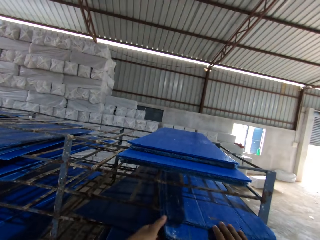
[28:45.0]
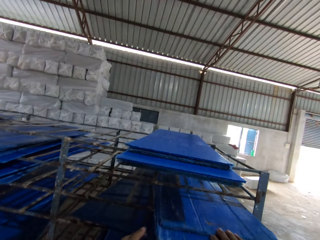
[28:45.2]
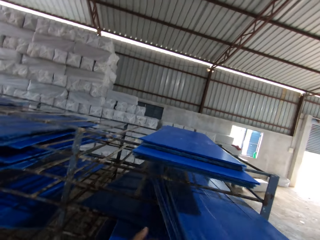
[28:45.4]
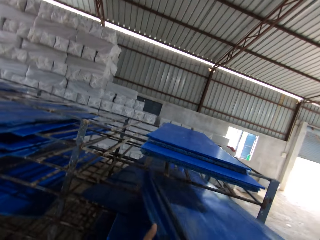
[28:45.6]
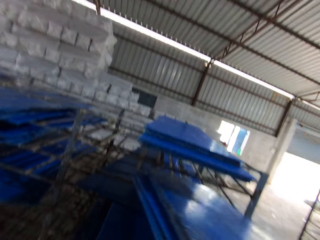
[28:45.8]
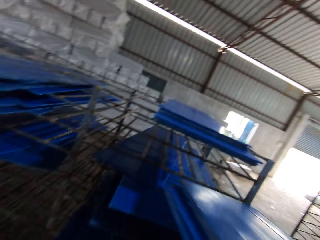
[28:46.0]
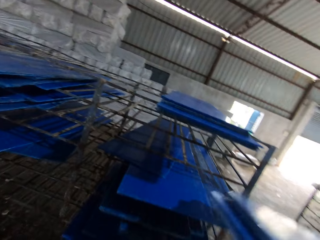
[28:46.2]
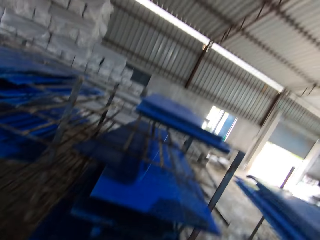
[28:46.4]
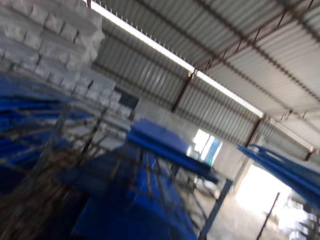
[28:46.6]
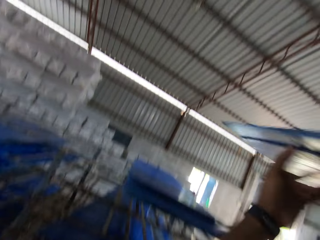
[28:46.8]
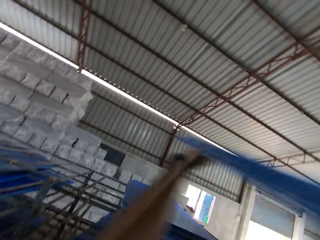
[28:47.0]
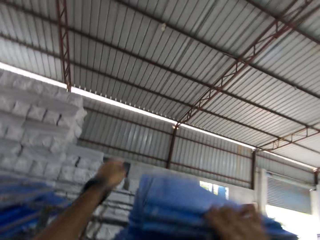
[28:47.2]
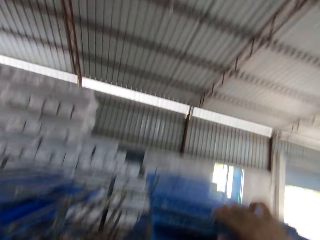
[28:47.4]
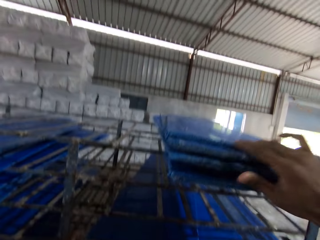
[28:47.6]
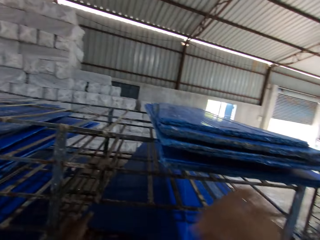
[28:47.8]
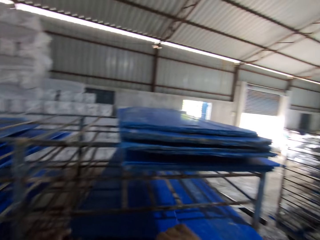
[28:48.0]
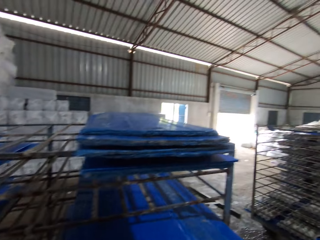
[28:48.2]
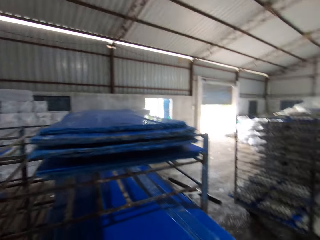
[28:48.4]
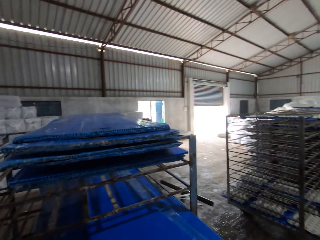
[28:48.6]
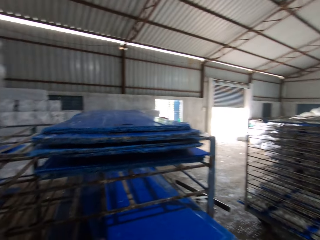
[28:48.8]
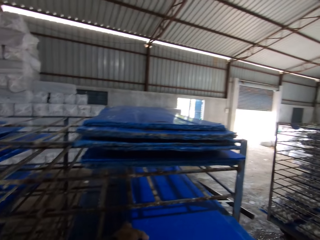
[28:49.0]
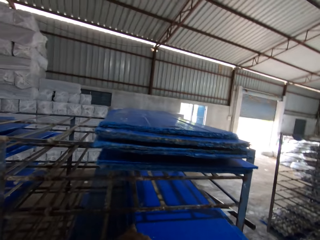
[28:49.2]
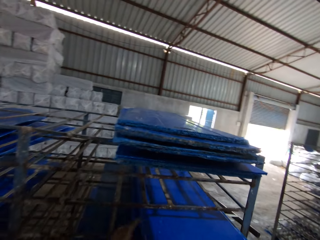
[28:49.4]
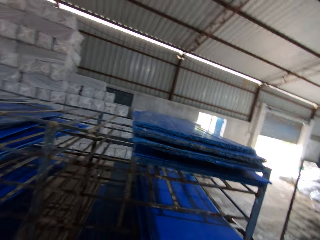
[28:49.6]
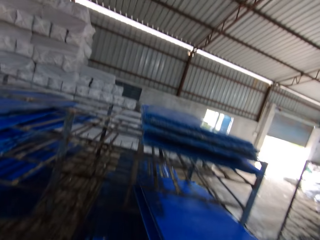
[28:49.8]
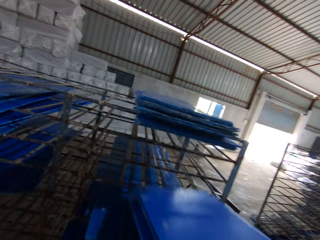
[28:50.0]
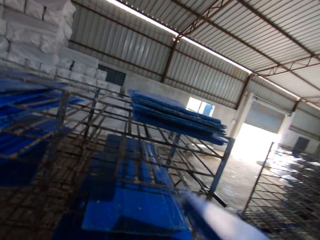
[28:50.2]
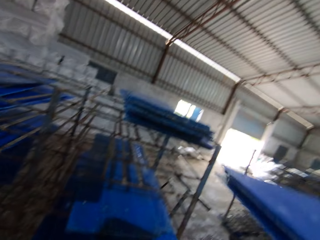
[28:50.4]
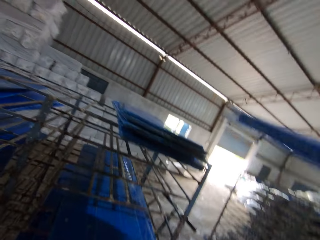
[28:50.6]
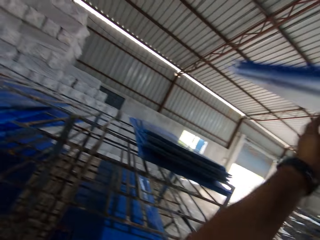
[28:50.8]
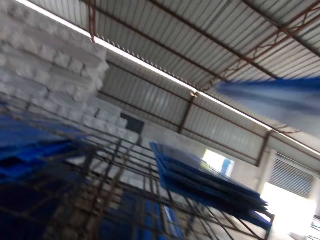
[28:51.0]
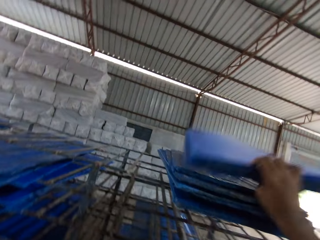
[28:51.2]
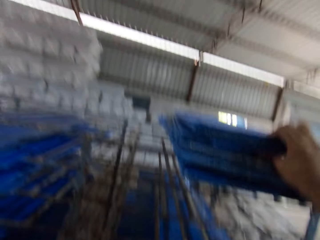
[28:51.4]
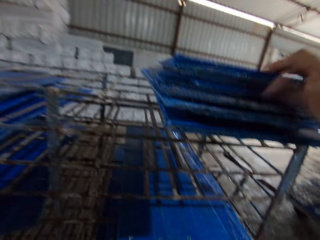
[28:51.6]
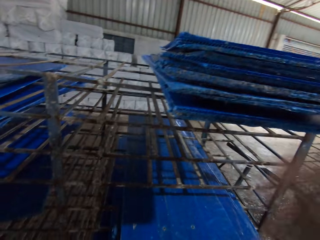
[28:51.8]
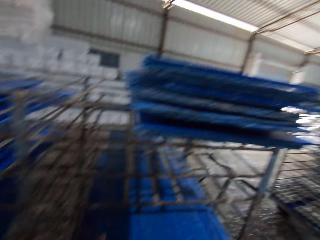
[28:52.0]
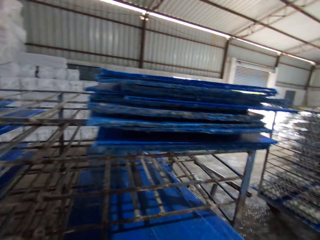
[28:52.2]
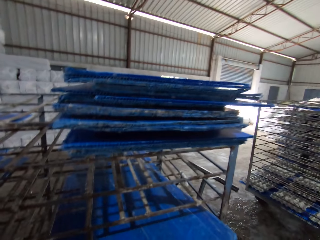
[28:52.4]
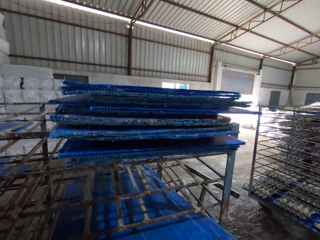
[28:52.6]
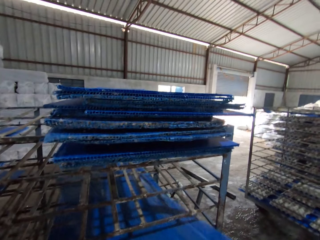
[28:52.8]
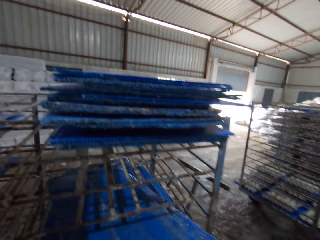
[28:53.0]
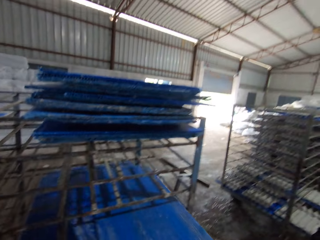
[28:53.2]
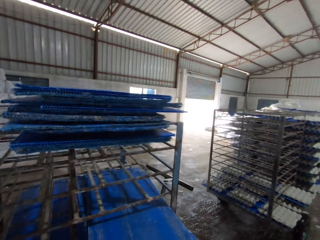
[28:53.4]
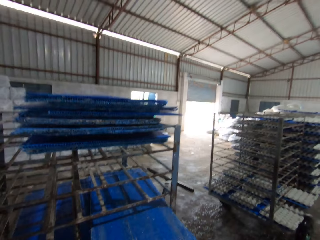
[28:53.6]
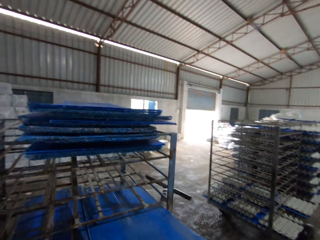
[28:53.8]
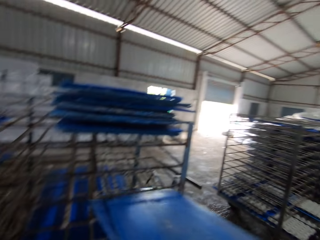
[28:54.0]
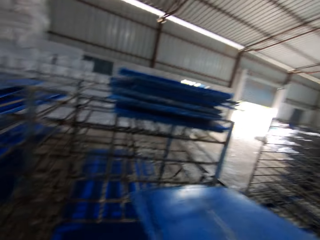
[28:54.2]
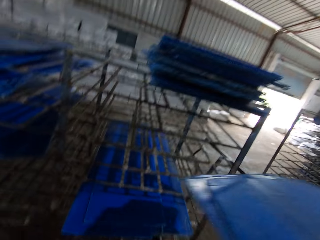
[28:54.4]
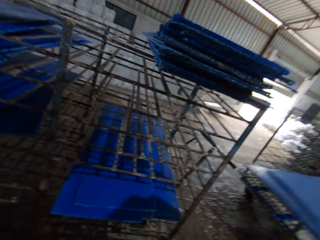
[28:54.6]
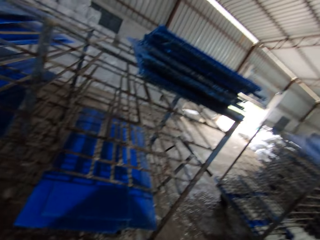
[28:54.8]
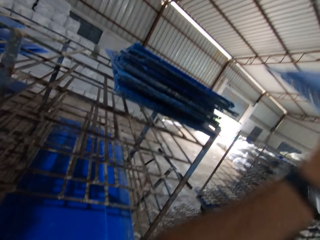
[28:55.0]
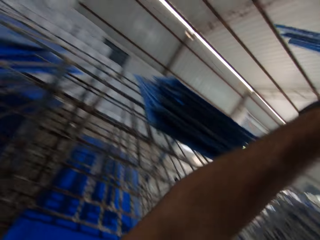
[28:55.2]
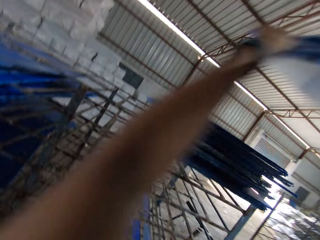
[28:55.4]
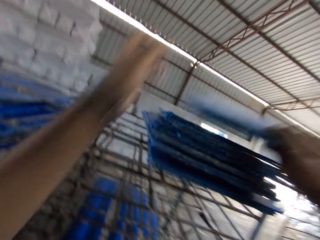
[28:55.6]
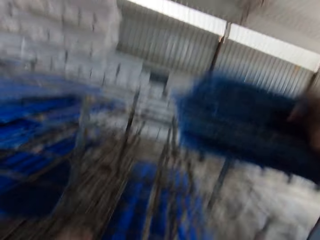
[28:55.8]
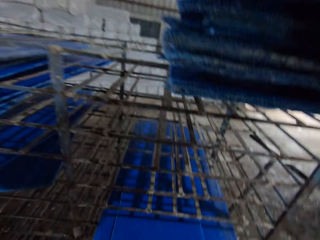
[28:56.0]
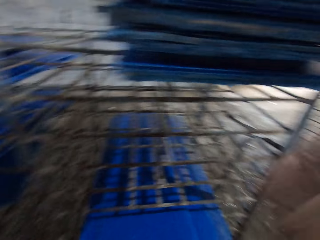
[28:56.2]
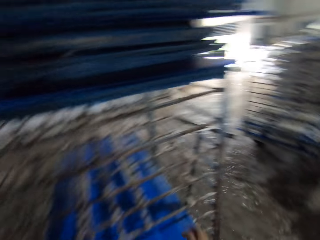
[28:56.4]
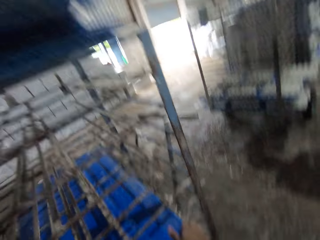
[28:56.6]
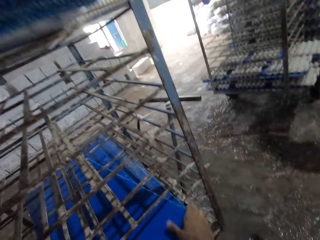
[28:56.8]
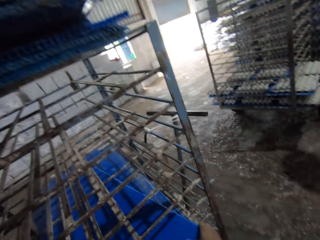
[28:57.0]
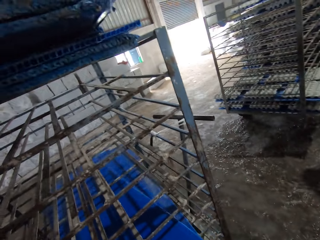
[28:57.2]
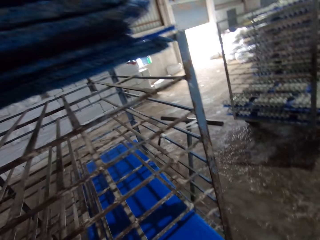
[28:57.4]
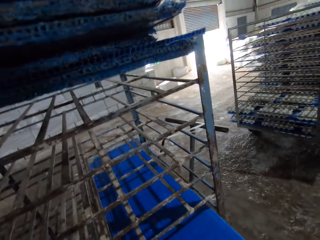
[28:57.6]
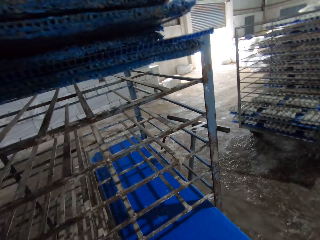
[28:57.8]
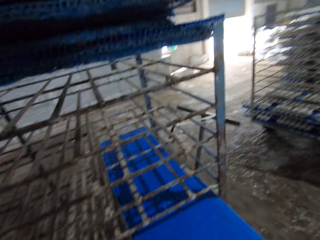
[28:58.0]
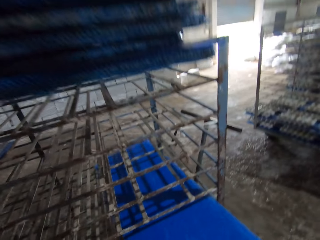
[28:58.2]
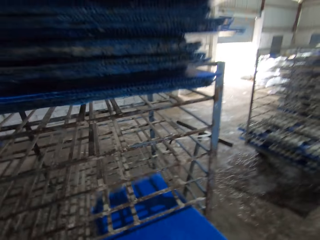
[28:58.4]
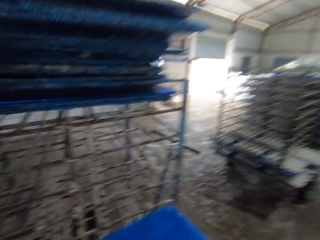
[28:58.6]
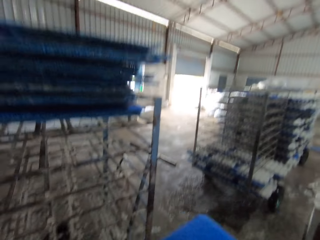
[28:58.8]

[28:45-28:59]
The camera wearer moves a board. He picks boards from the trolley. He places the plastic boards on the rack with his hands. He picks the plastic boards from the rack with his hands. He places the plastic boards on the rack with his hands. He picks the plastic boards from the rack with his hands. He places the plastic boards on the rack with his hands. He picks the plastic boards from the rack with his hands.

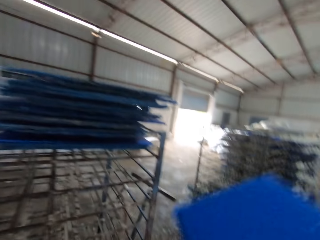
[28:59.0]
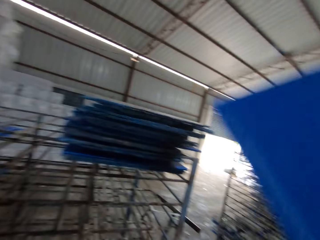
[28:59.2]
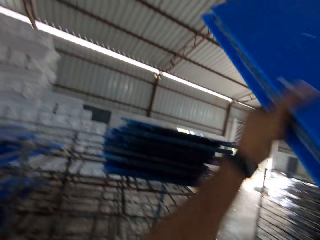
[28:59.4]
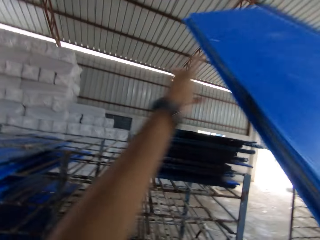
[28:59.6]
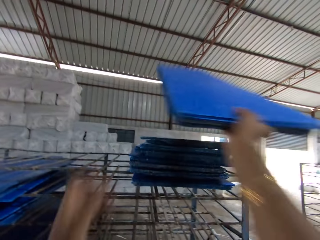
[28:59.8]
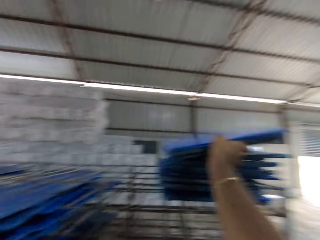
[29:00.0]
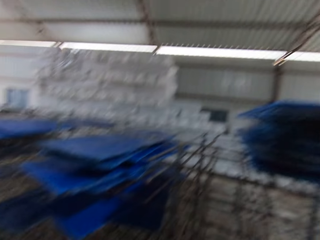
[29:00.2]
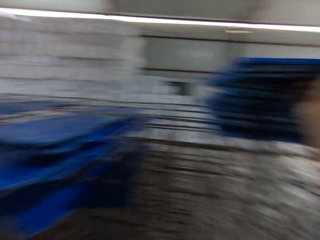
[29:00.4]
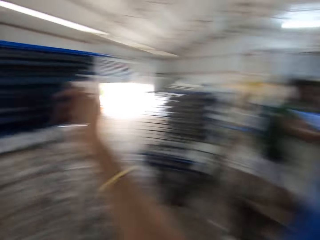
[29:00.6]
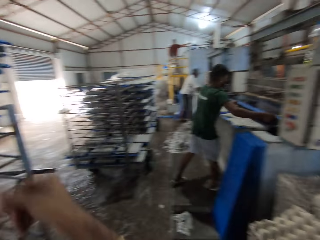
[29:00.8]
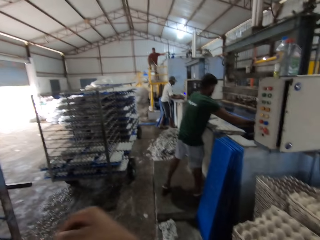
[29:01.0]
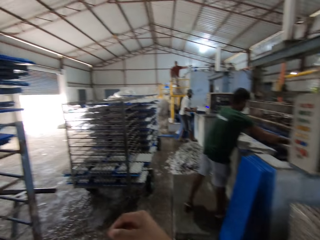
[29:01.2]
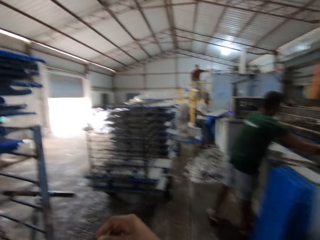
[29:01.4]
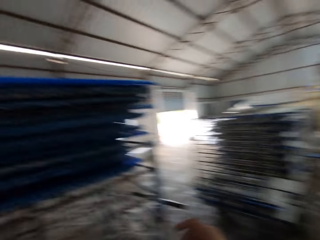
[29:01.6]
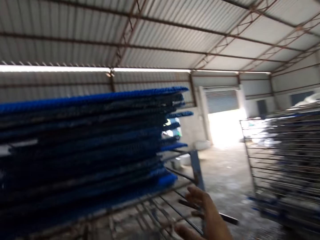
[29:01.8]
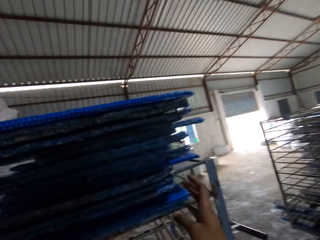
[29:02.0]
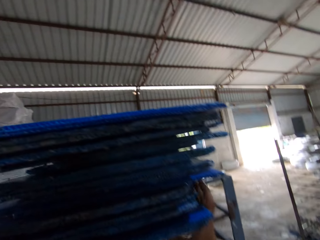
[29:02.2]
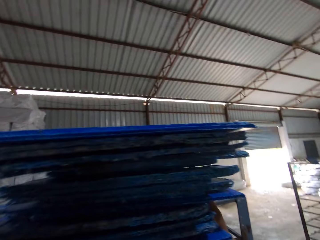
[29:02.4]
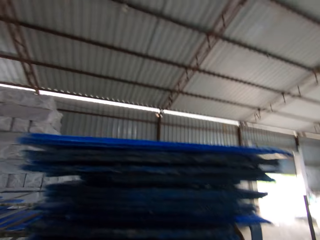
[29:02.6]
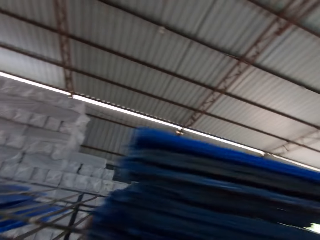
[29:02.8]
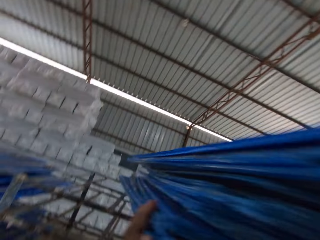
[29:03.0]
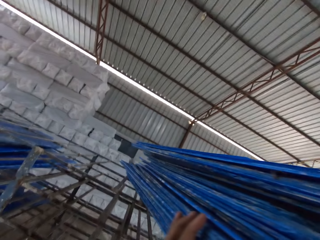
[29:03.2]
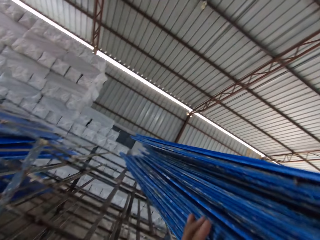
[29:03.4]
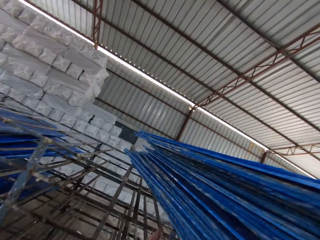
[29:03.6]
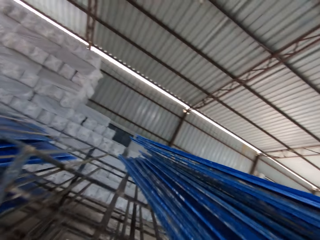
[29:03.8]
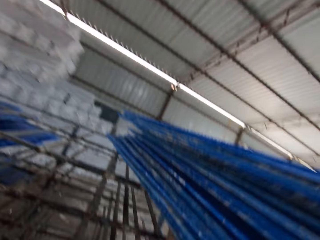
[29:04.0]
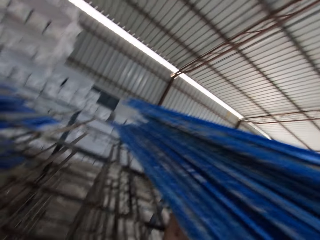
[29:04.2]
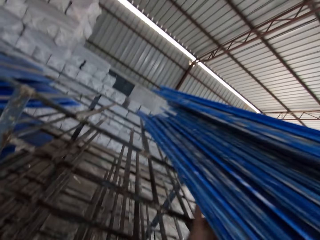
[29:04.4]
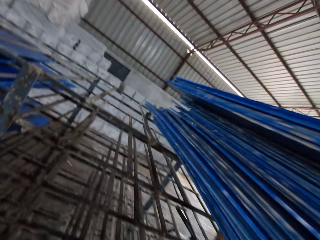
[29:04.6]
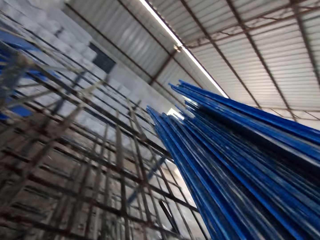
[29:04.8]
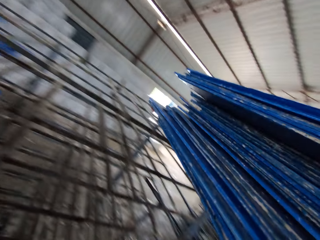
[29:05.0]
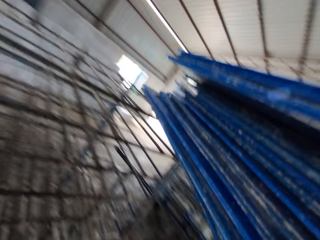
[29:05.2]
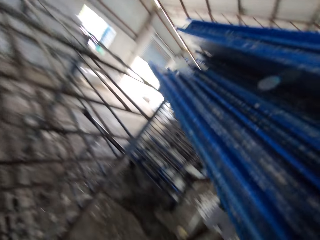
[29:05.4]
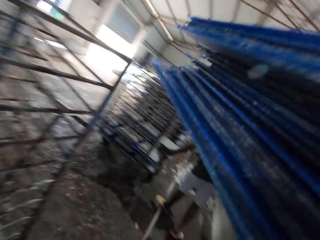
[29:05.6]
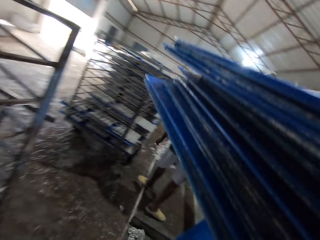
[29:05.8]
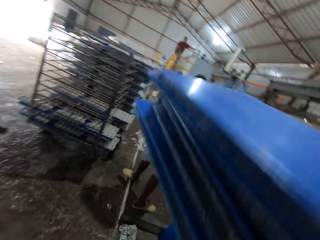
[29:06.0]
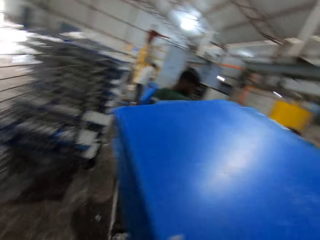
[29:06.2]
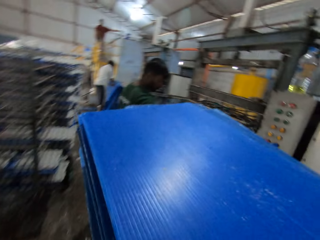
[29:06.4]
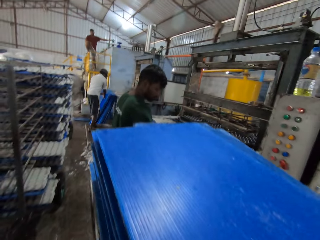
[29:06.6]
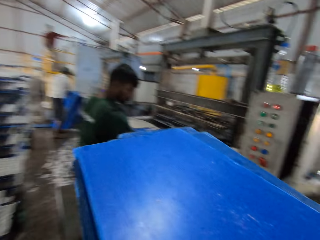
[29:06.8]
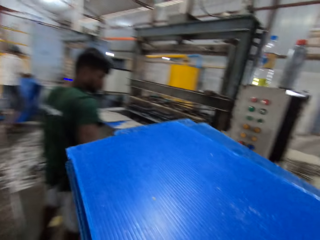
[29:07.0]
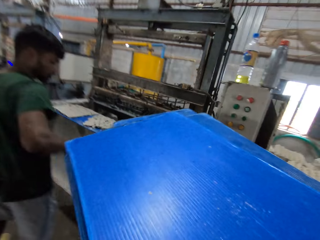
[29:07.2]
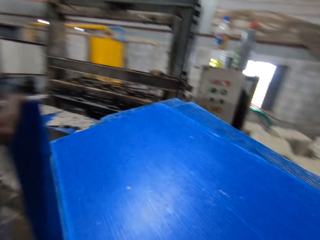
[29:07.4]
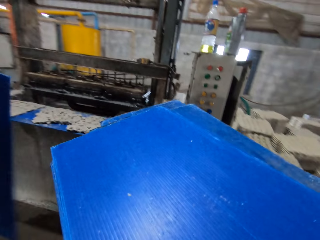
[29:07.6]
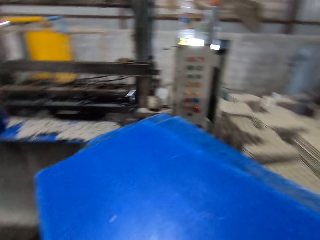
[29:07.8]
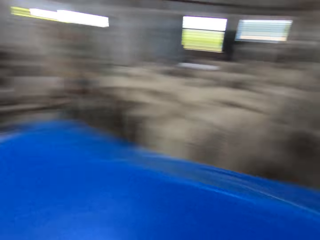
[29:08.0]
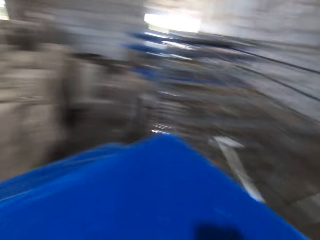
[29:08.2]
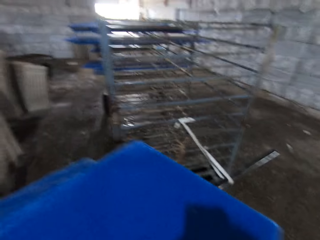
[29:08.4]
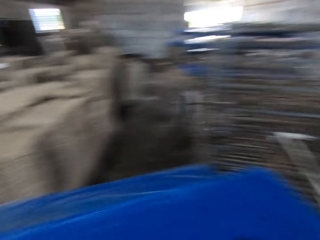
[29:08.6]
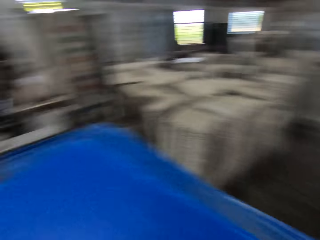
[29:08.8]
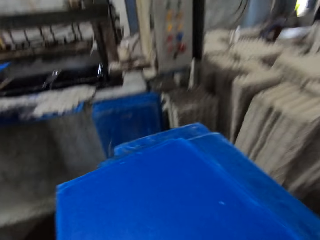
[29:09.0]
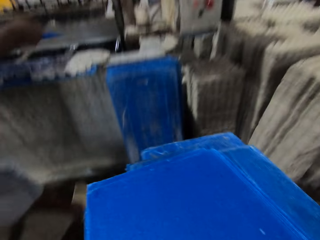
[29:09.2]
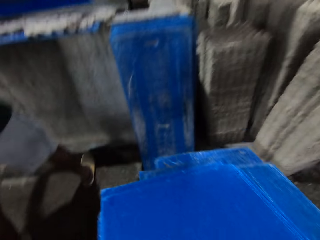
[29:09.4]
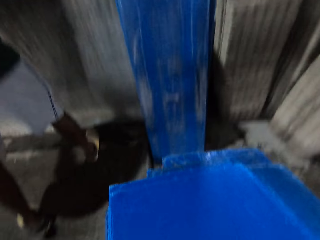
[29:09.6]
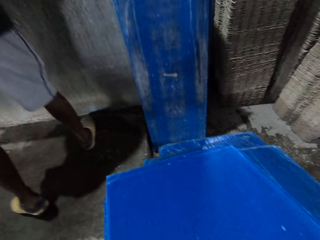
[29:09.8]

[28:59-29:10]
The camera wearer places the plastic boards on the rack with his hands. A man holds a plastic board with egg crates with his hands. The camera wearer carries the plastic boards from the rack with his hands. Another man picks a plastic board from the ground with his right hand.
